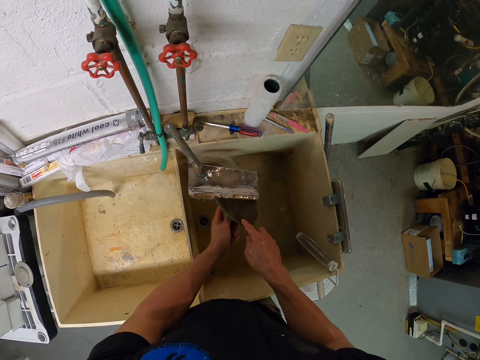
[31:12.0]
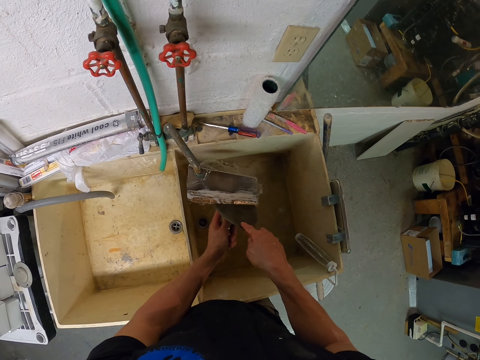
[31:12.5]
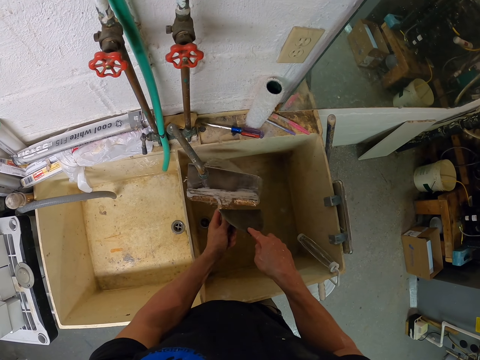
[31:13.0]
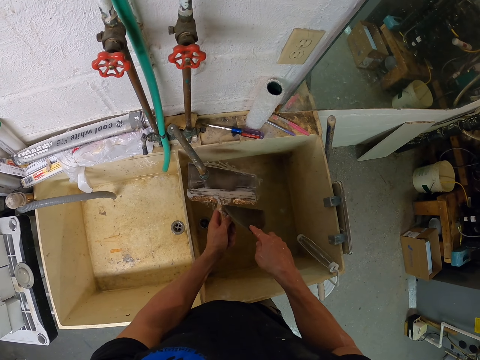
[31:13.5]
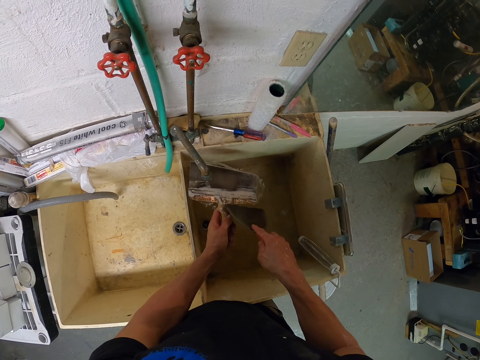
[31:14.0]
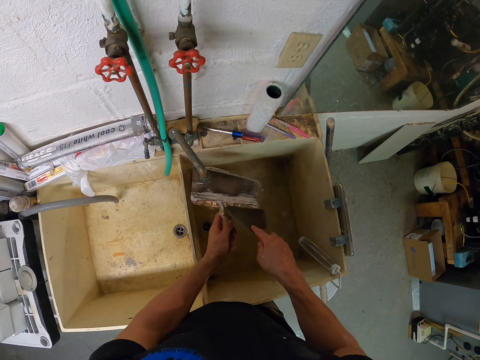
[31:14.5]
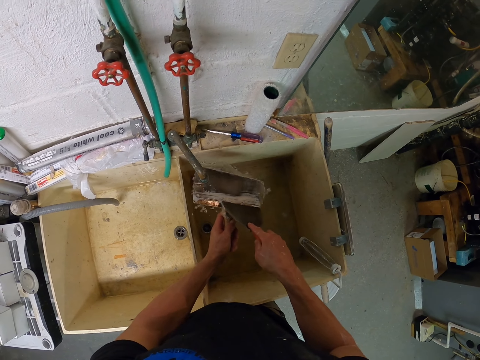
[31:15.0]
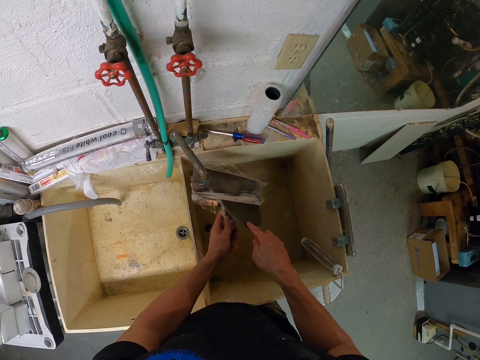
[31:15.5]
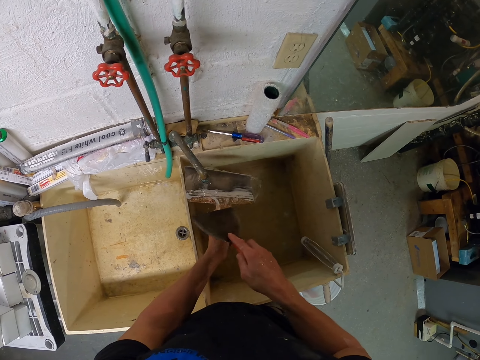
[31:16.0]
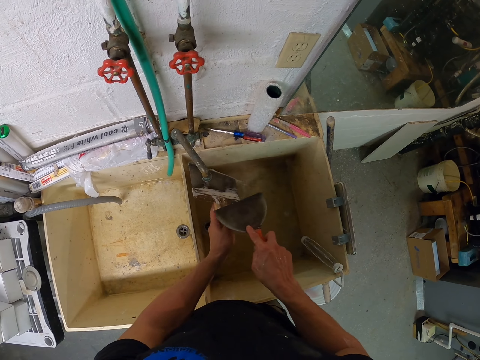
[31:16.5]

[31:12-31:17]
The camera wearer scrubs the paint spatula. They remove the mortar from the trowel.

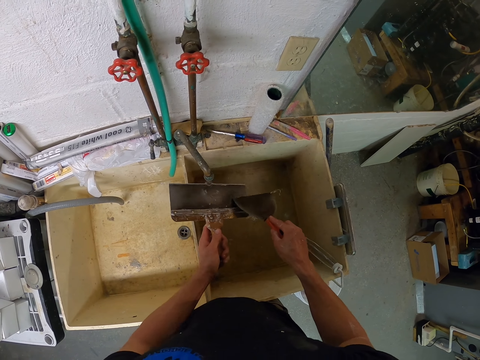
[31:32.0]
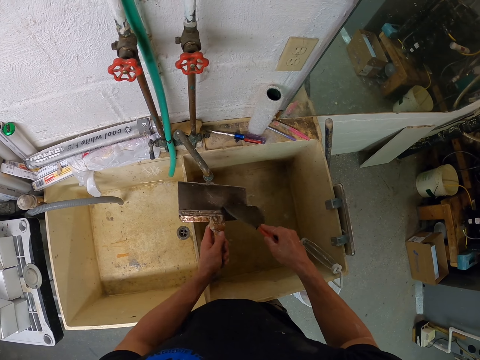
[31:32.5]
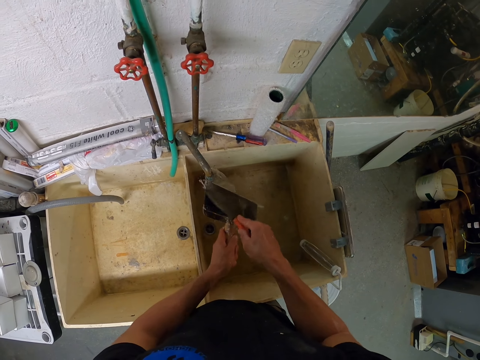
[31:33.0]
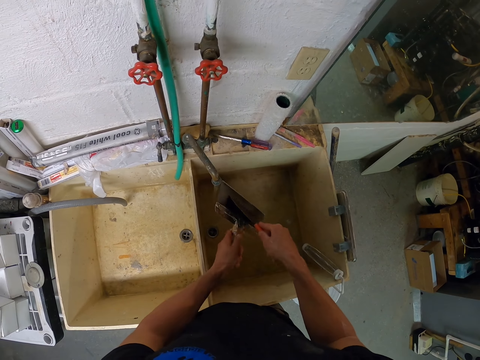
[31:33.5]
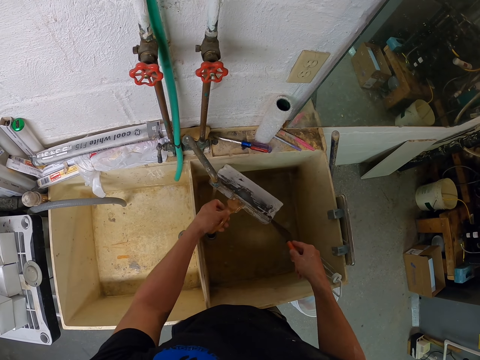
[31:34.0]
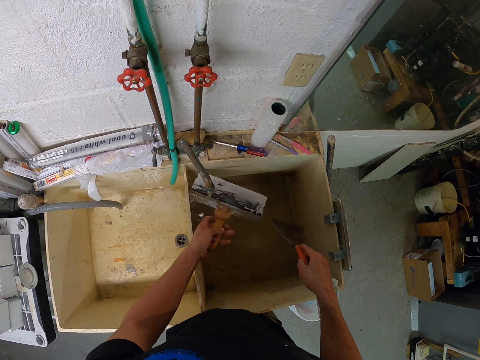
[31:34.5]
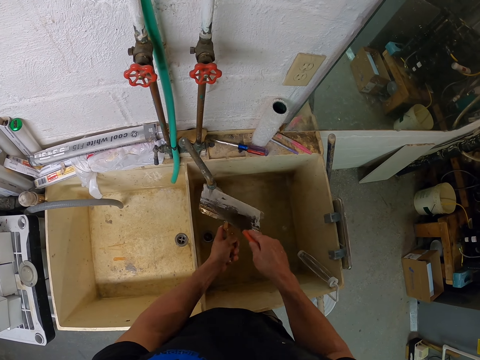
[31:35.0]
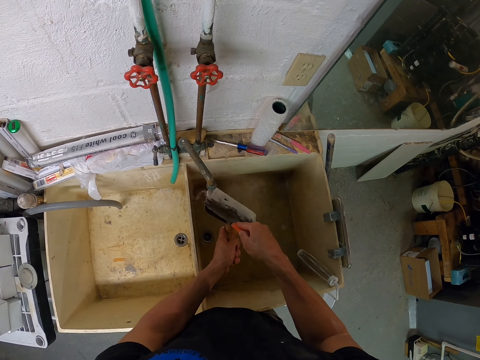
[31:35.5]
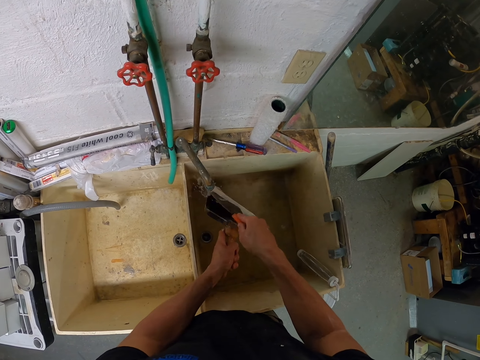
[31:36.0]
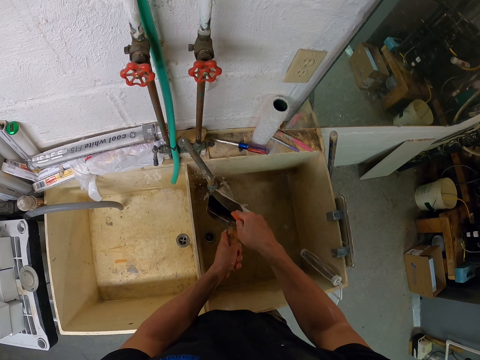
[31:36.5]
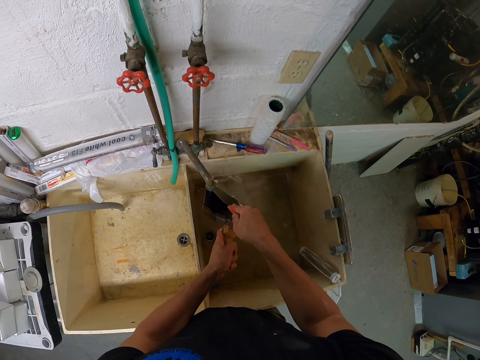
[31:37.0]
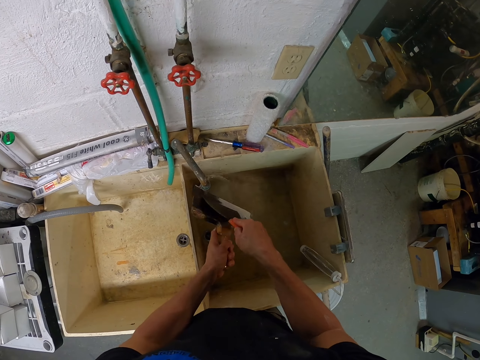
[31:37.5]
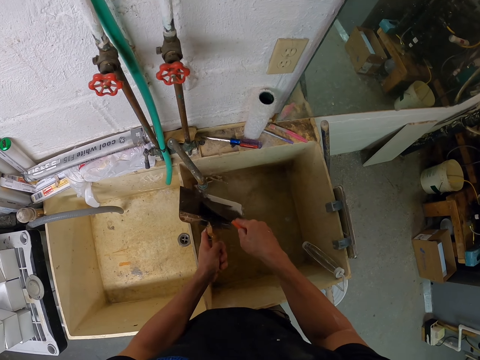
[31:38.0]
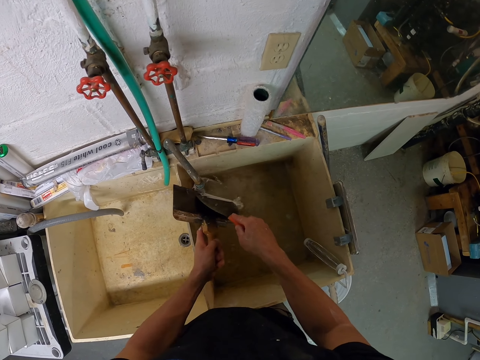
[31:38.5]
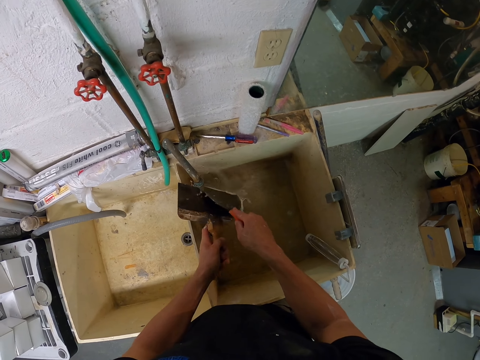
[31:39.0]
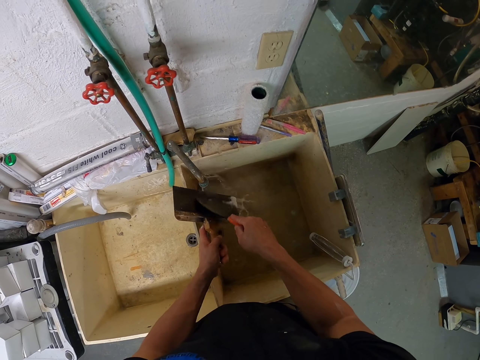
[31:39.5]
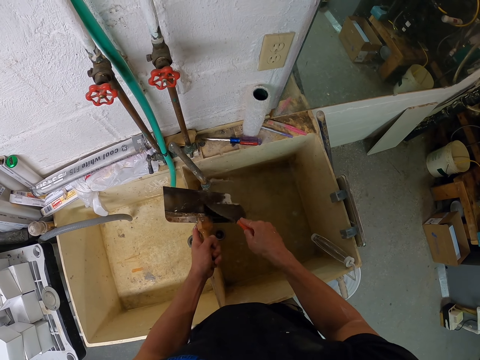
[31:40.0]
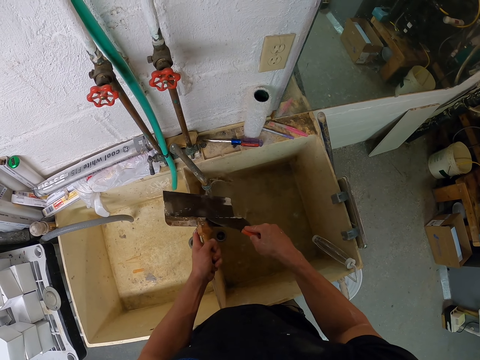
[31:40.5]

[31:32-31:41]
The camera wearer turns the trowel or paint spatula. They rinse the paint spatula. They remove the mortar from the trowel. They scrub the paint spatula.

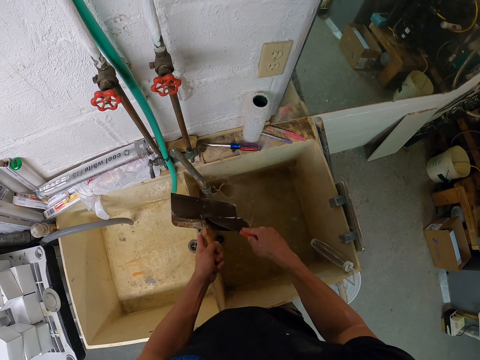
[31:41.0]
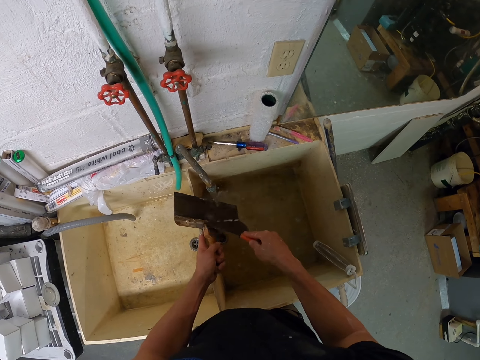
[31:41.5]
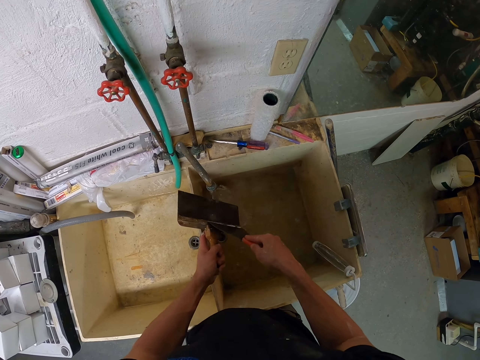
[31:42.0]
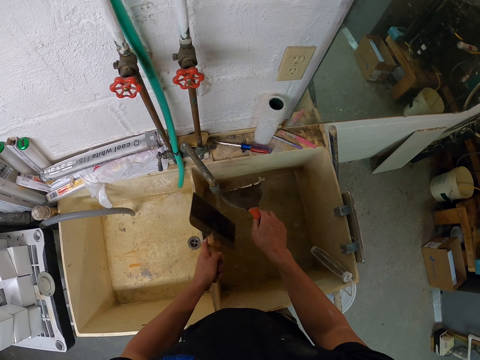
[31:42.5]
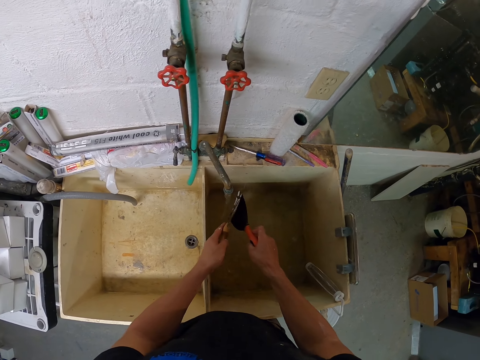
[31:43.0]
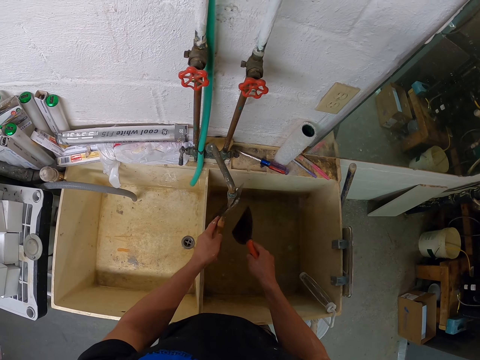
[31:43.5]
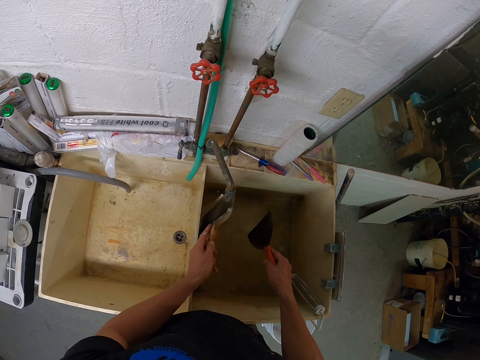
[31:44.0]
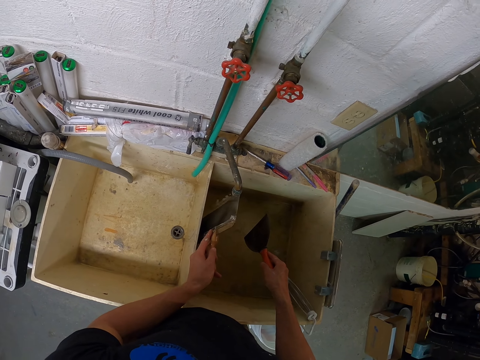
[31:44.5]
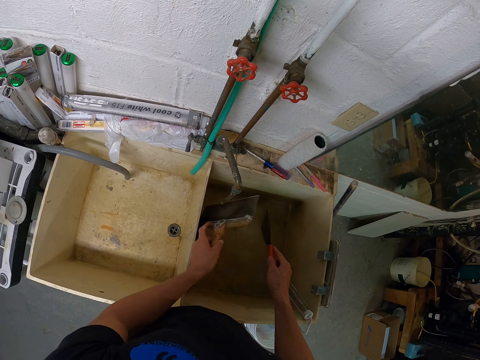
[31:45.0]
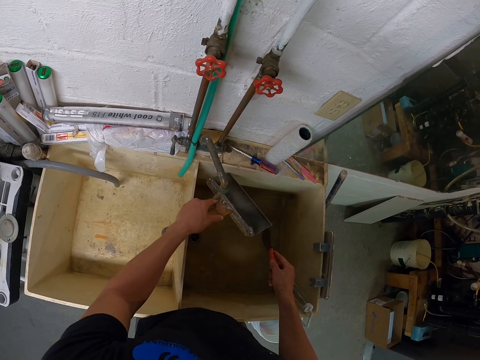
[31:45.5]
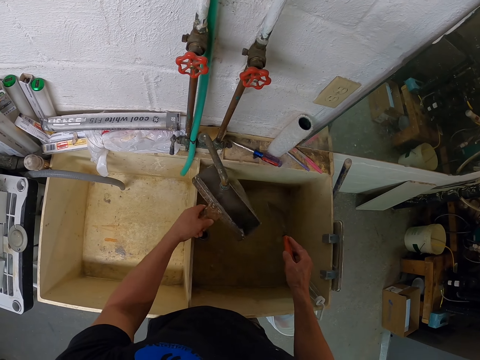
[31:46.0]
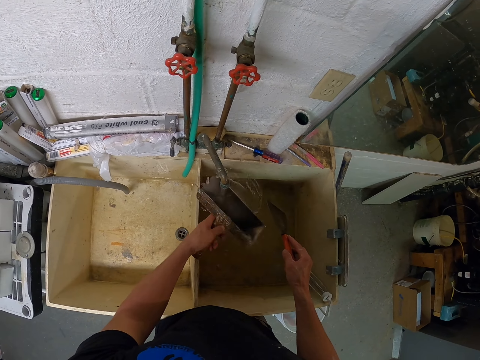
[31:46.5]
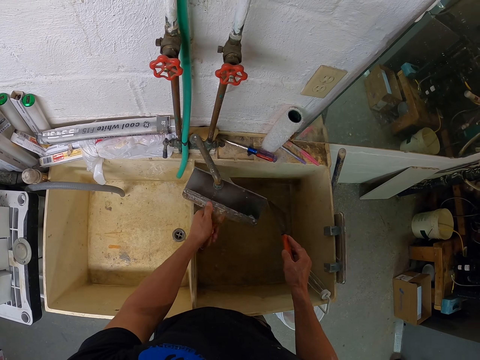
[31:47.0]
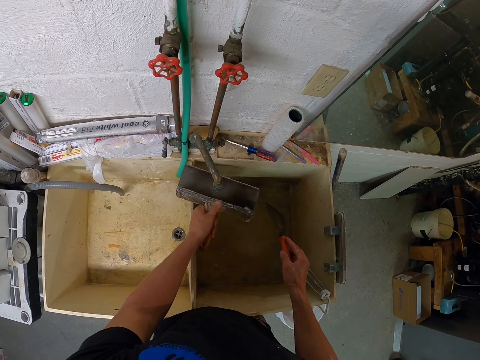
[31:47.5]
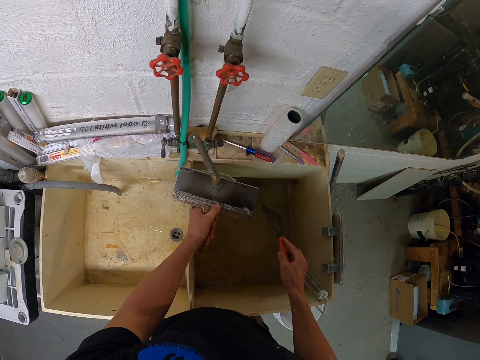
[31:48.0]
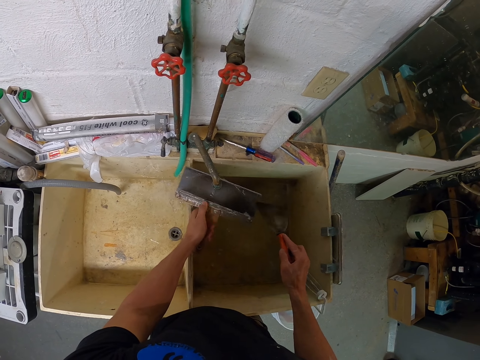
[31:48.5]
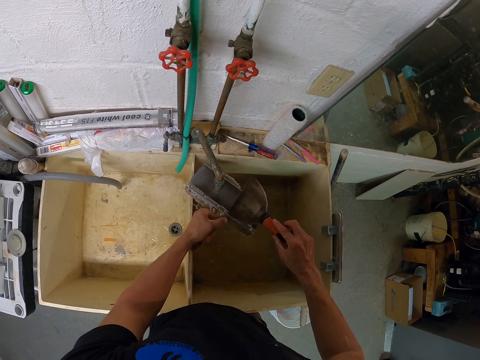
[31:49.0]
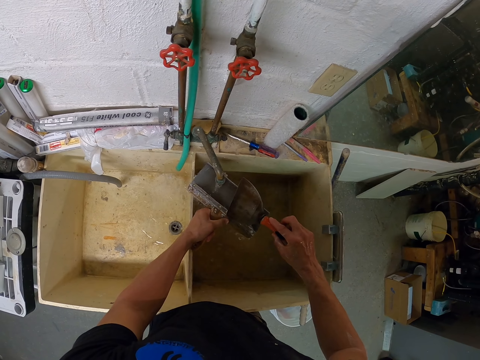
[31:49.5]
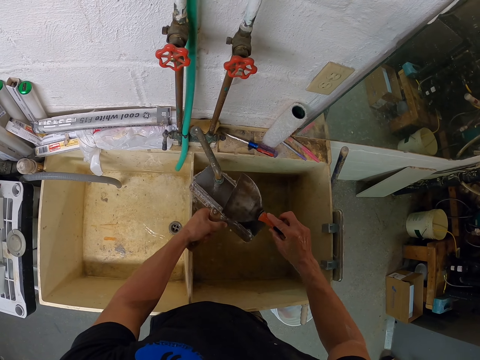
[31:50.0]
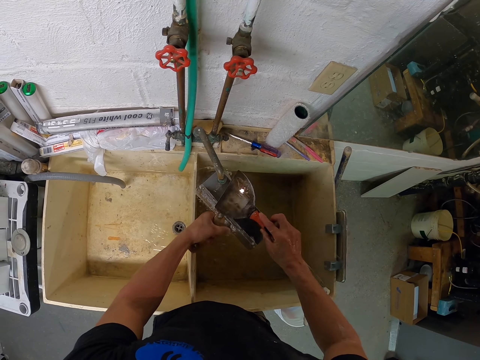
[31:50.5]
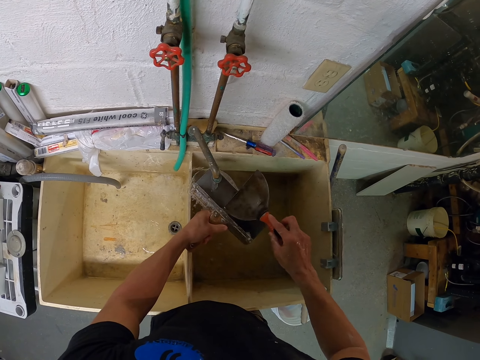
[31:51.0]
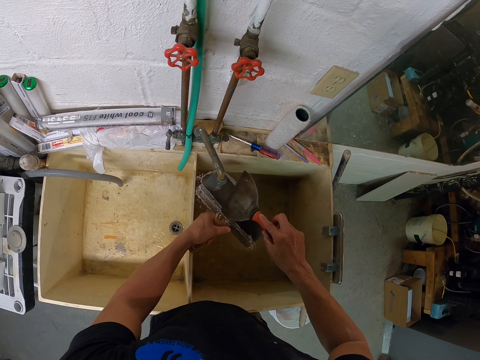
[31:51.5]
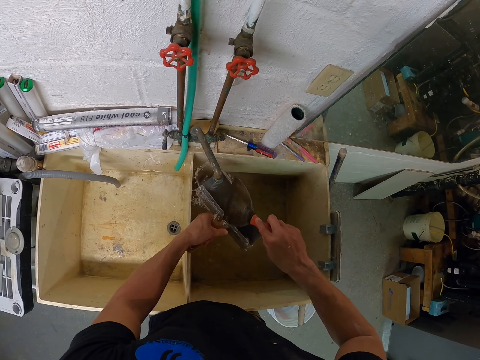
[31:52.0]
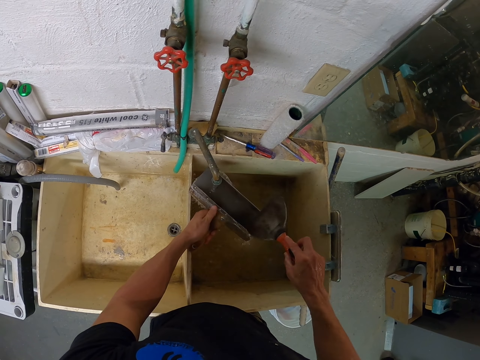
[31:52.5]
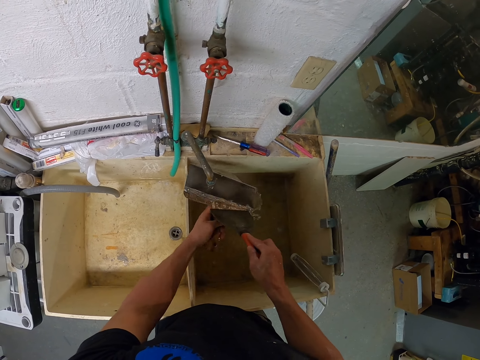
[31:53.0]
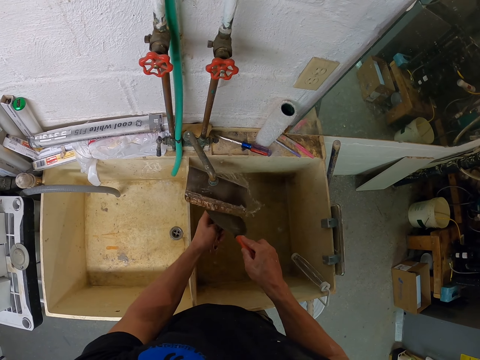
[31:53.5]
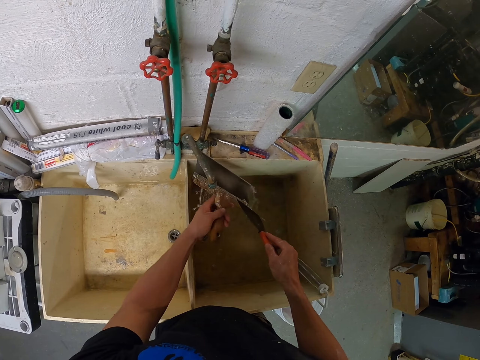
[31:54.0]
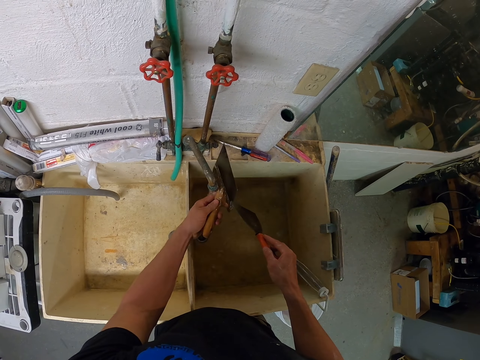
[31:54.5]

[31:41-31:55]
The camera wearer removes the mortar from the scraper. They wash the trowel. They clean the wall scraper.
